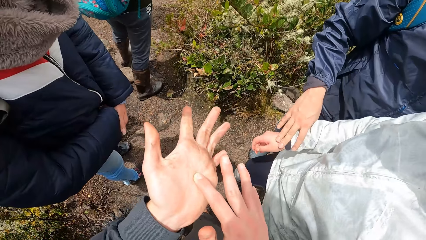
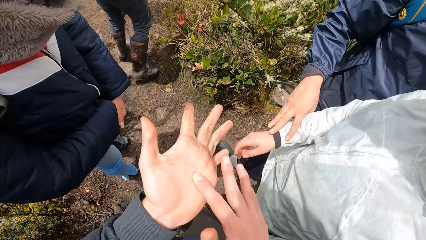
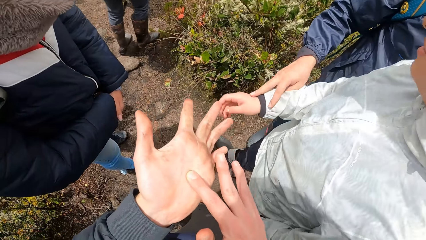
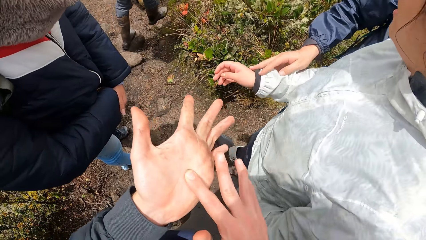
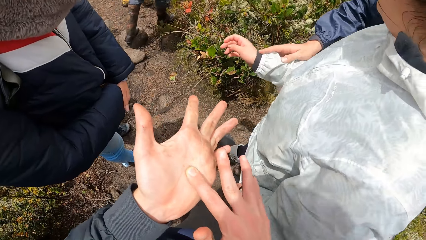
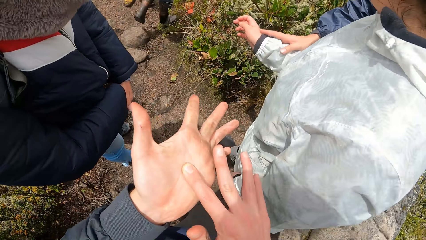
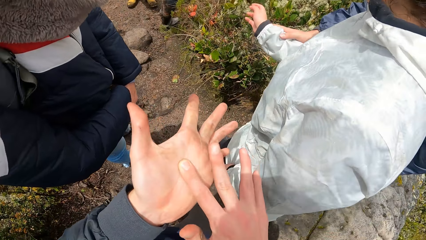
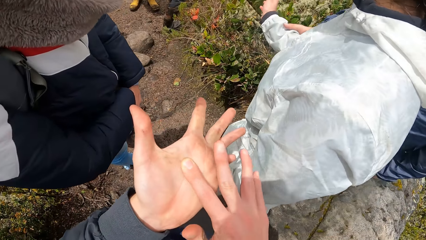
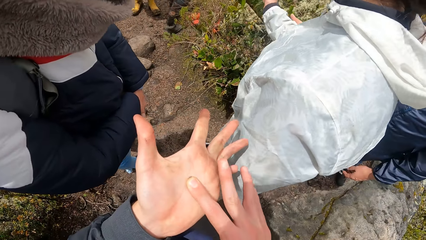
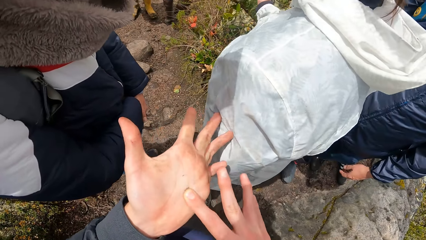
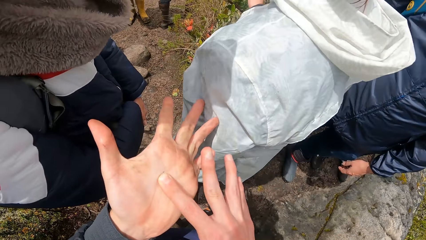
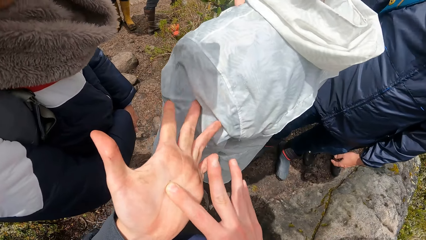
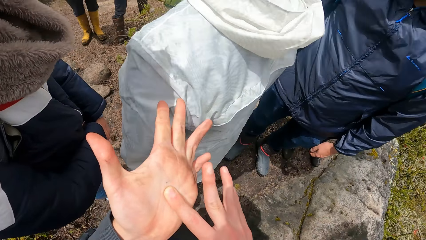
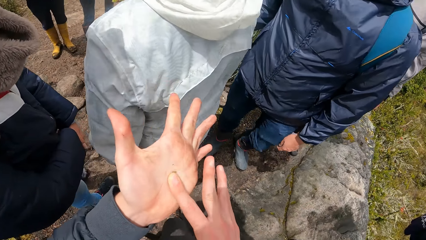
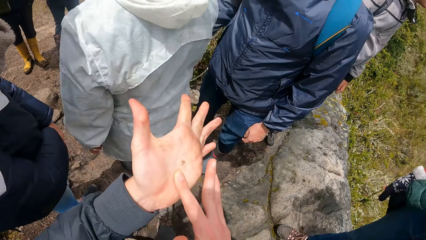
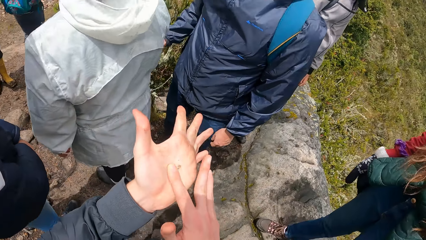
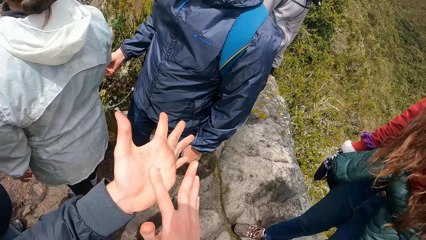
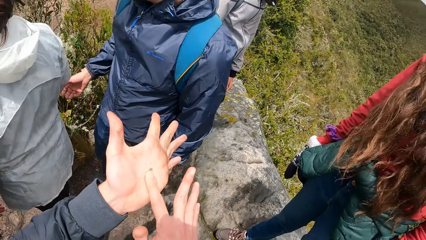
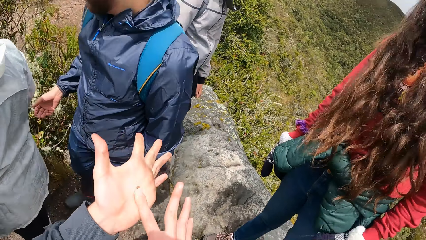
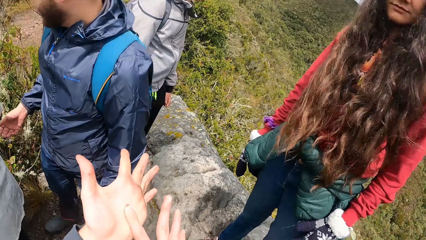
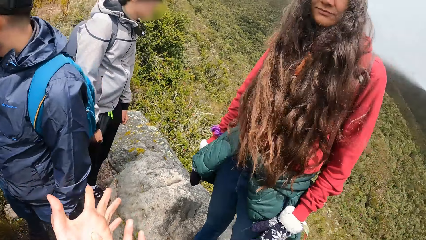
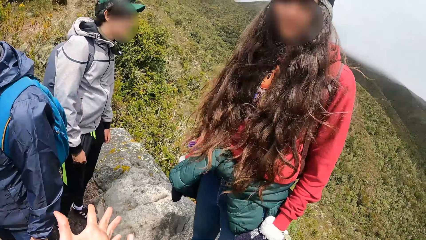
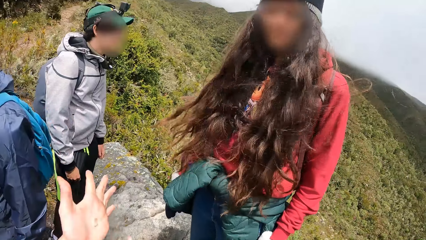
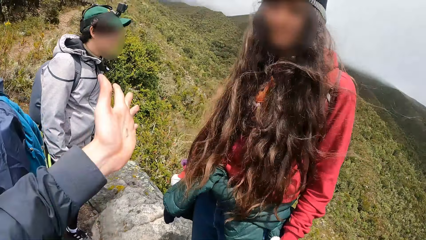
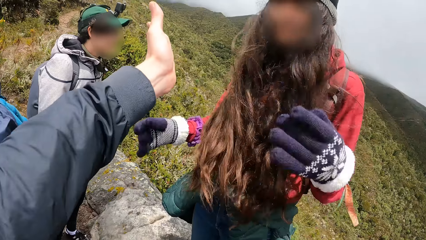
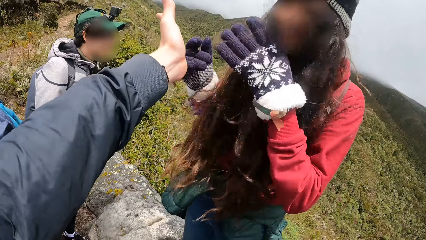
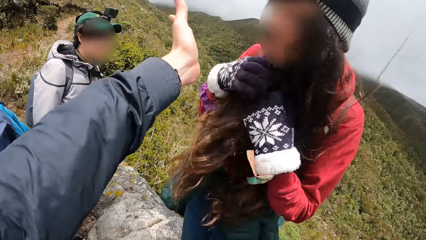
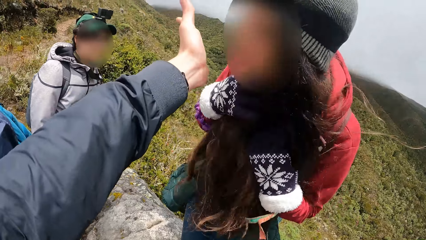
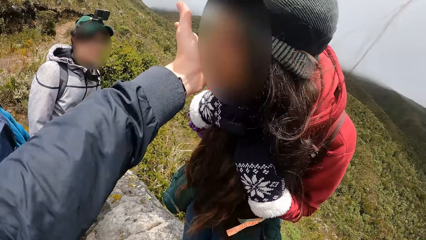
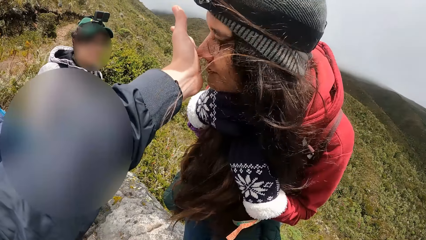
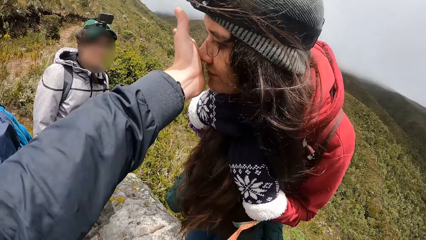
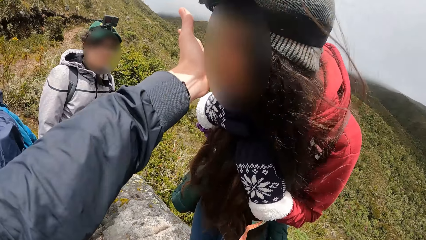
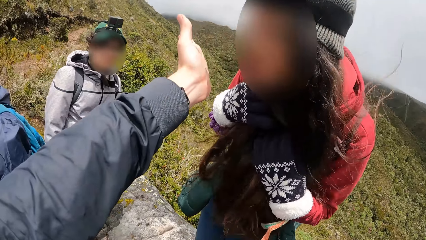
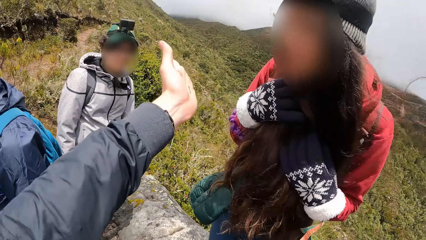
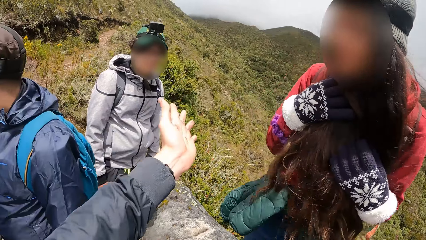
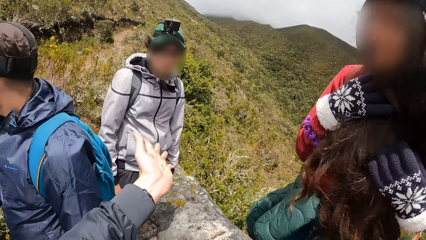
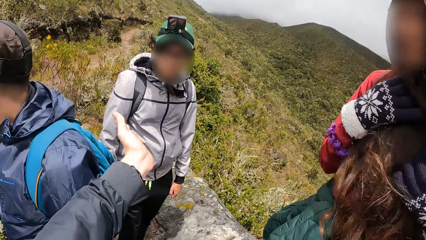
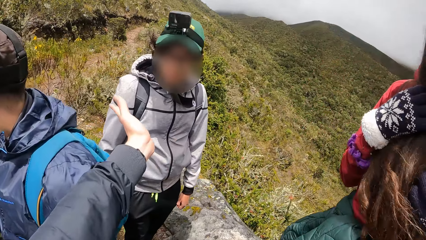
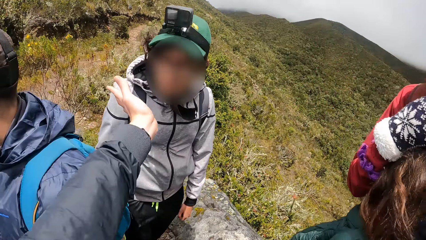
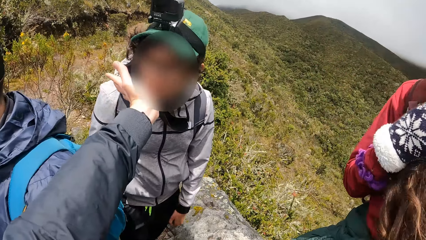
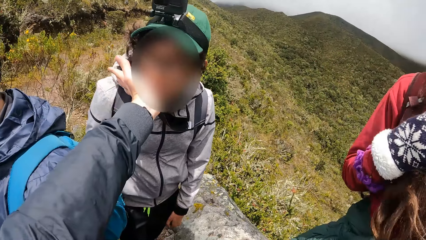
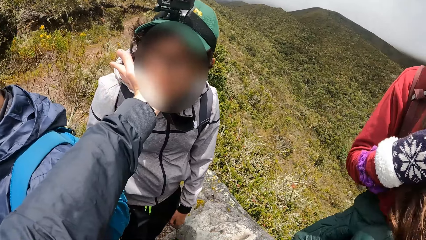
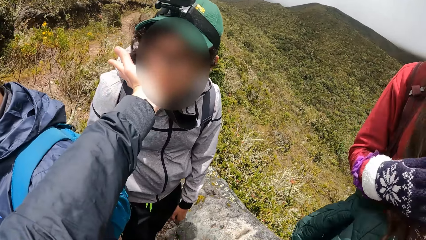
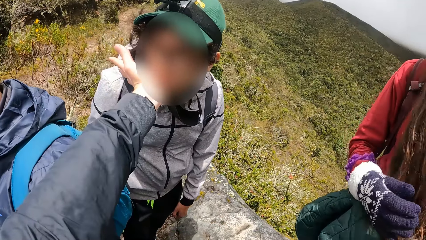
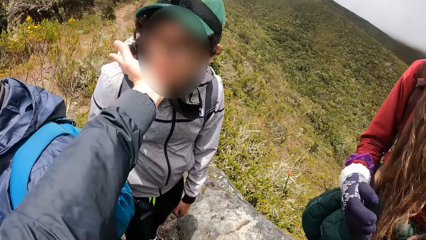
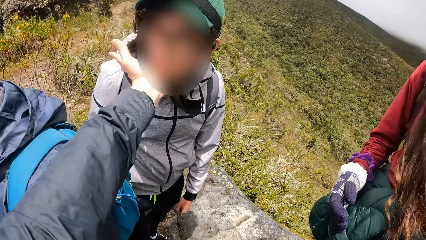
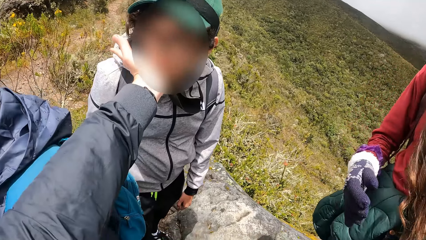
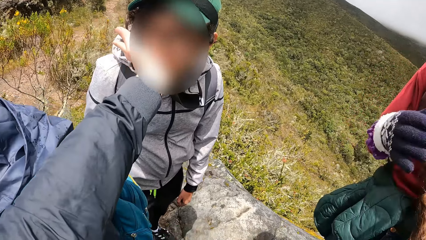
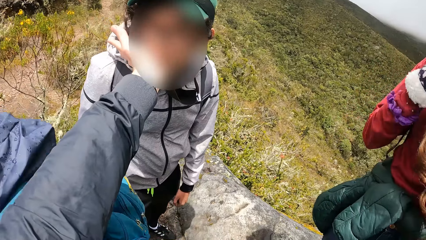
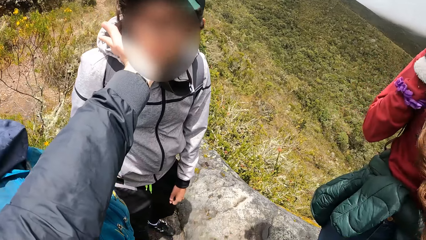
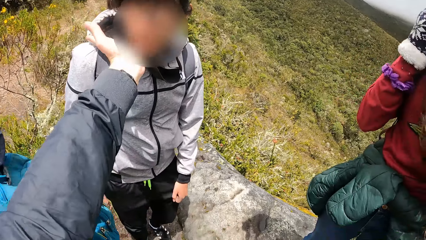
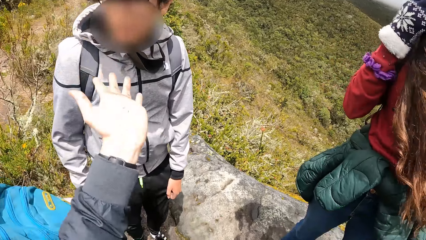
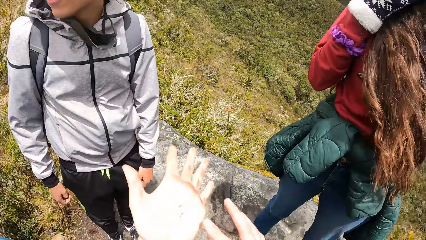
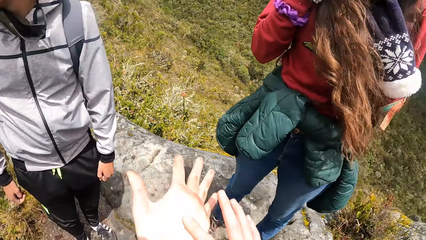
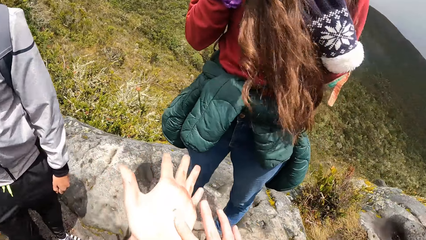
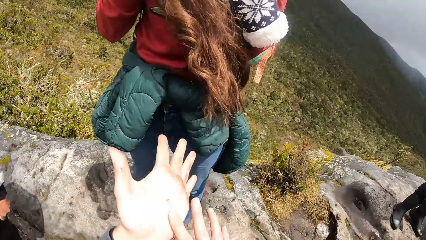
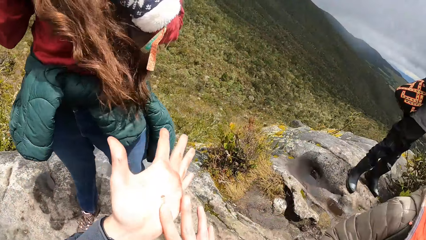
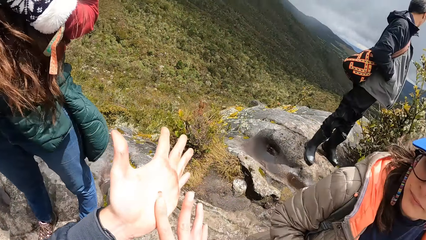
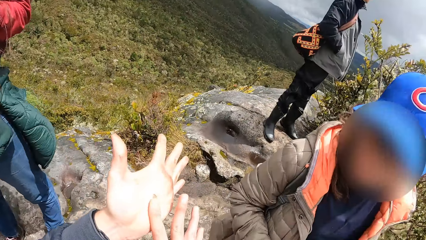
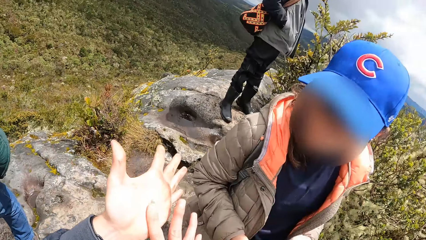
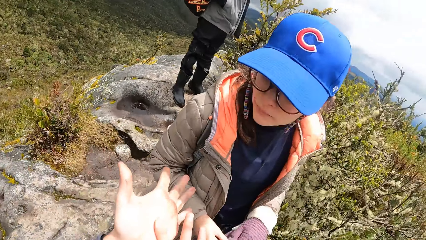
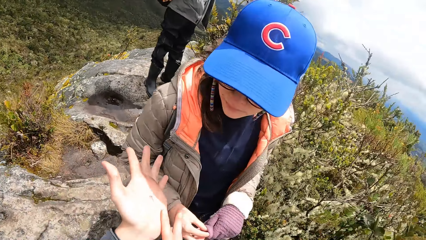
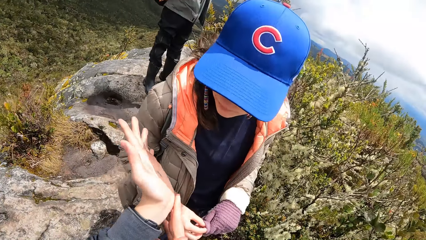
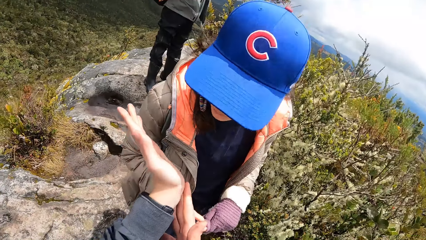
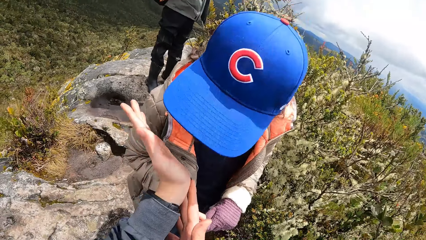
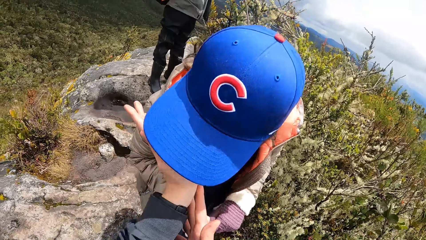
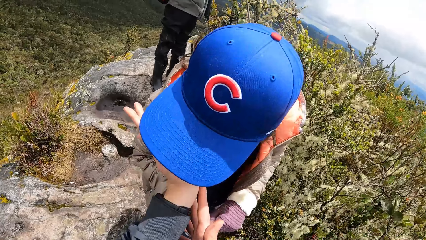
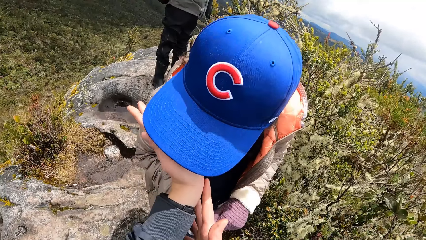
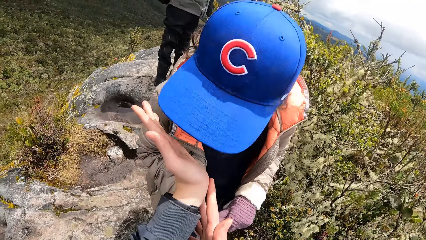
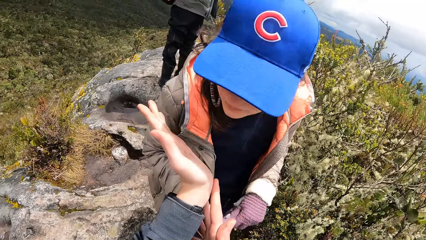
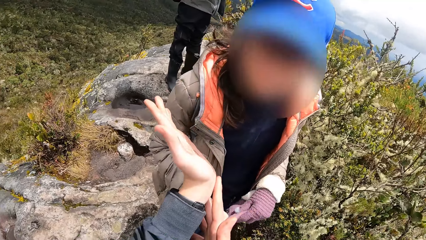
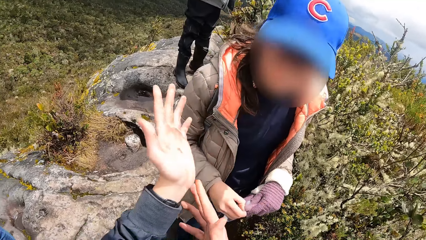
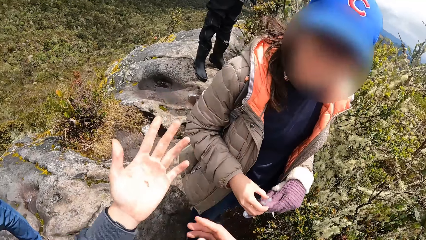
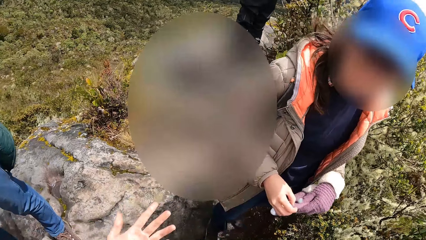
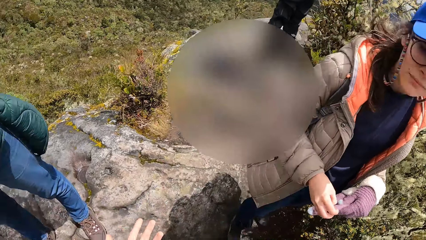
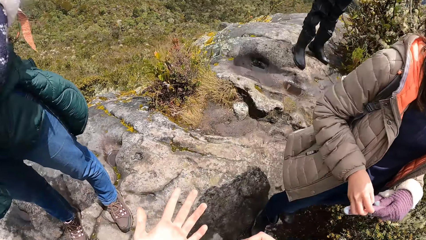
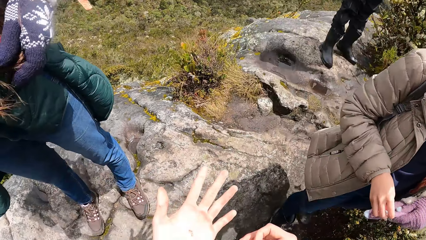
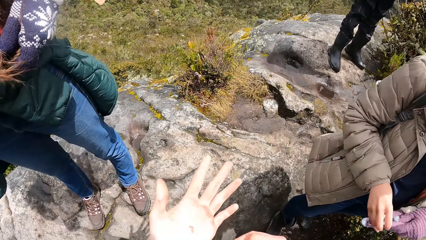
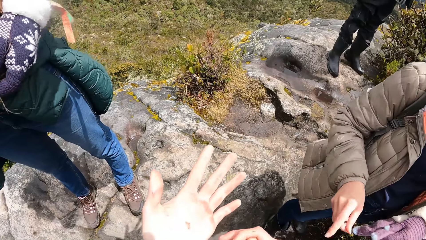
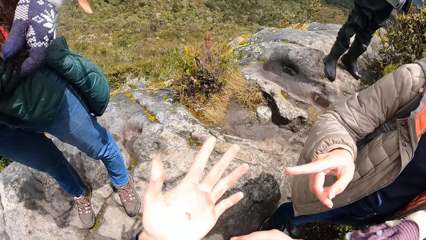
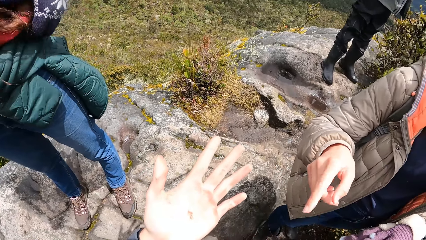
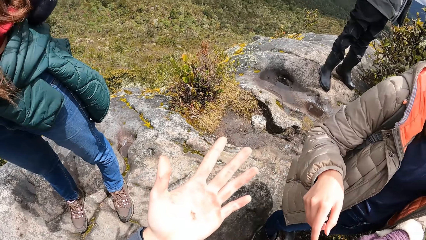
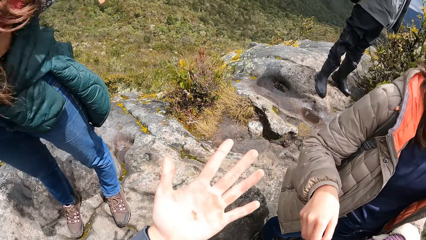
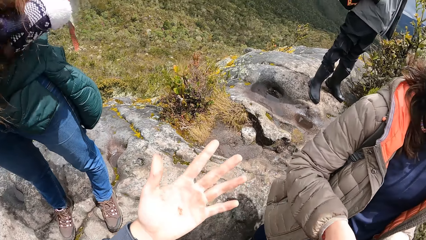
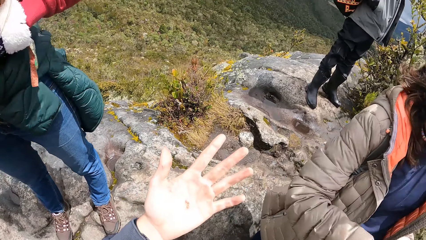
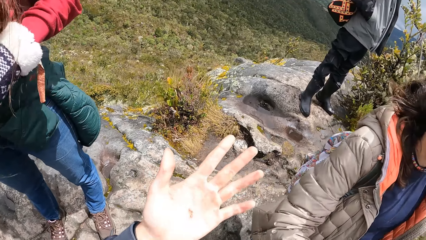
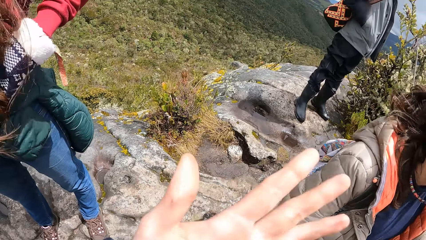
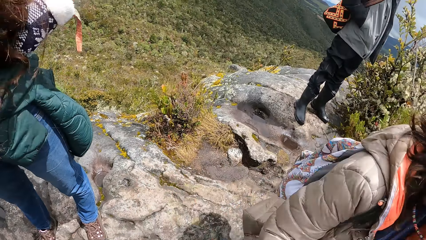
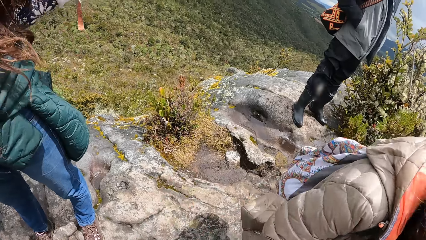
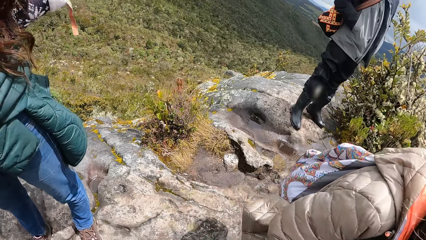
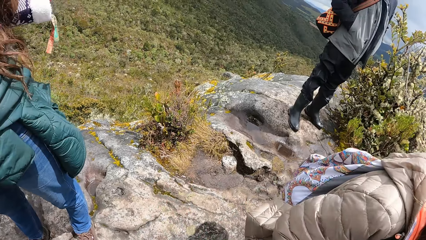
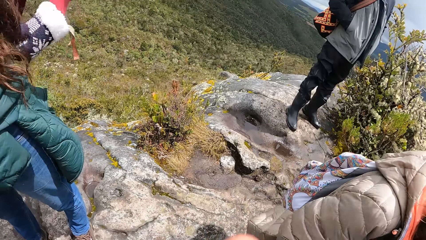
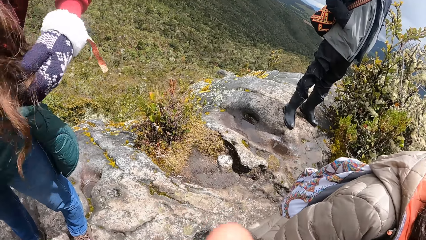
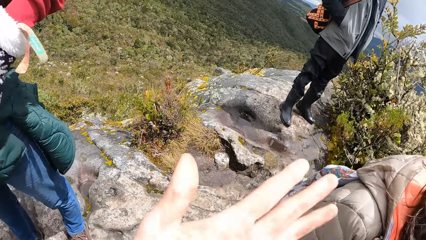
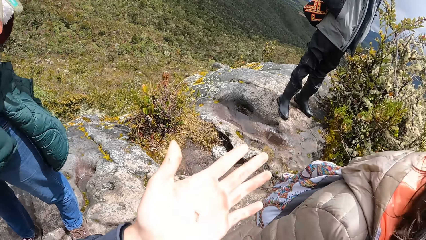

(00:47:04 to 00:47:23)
The camera wearer rubs something in his hand. He turns round. He stretches his left hand toward a woman. A person interacts with the camera wearer. The woman smells the plant in the camera wearer's left hand. The camera wearer stretches his left hand toward a man. The man smells the plant in the camera wearer's left hand. Another person interacts with the camera wearer. The camera wearer squeezes the plant in his left hand with his right hand. He stretches his left hand toward another woman. The first woman smells the plant in the camera wearer's left hand. A third person interacts with a fourth person. The other woman interacts with the camera wearer. The camera wearer turns round. The fourth person points at the camera wearer. The camera wearer raises his left hand toward his face.
